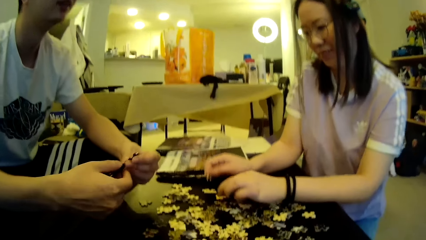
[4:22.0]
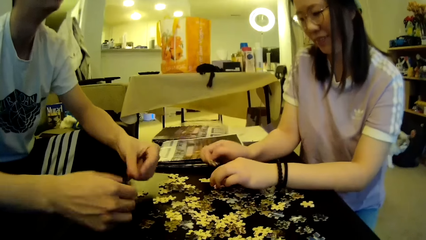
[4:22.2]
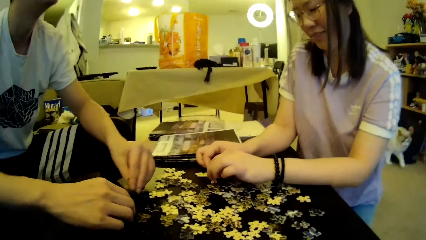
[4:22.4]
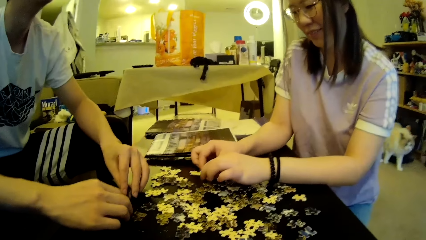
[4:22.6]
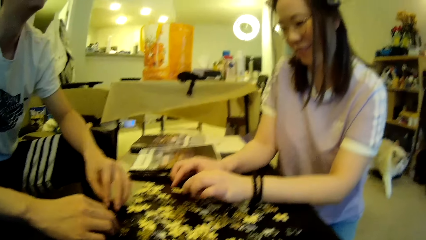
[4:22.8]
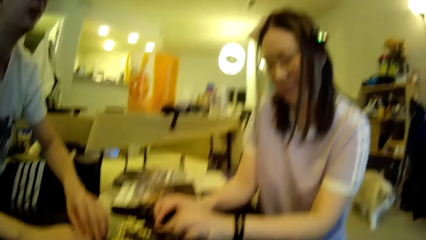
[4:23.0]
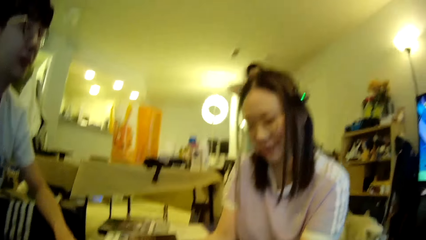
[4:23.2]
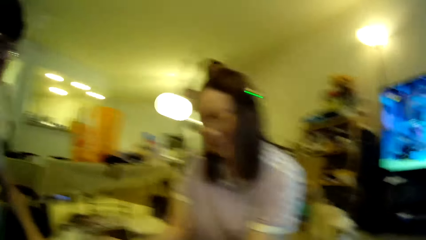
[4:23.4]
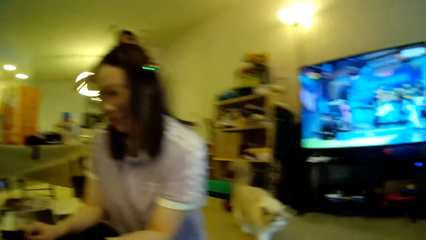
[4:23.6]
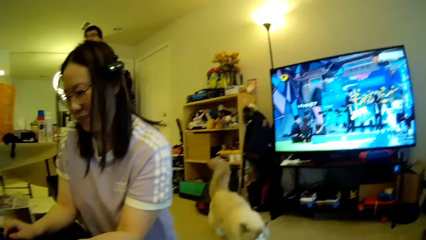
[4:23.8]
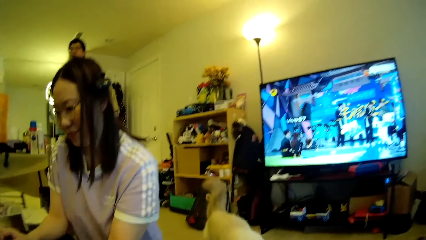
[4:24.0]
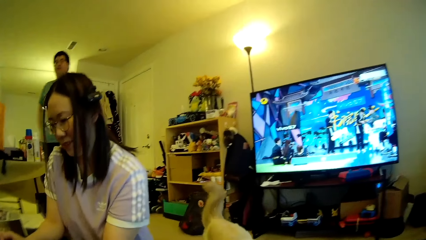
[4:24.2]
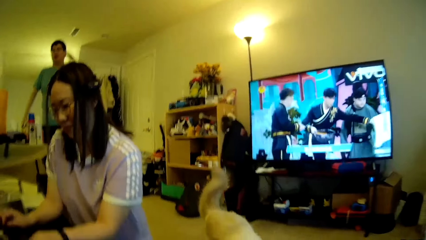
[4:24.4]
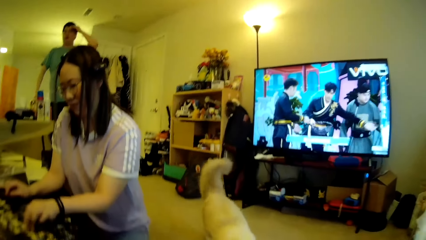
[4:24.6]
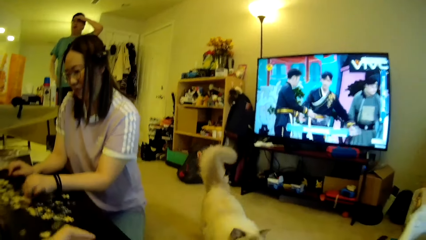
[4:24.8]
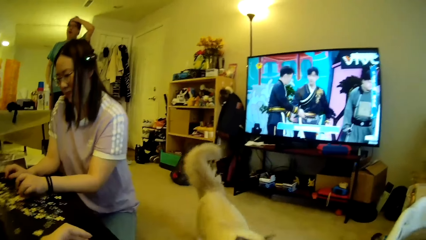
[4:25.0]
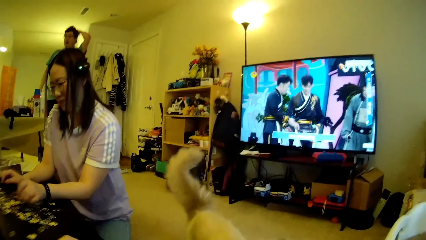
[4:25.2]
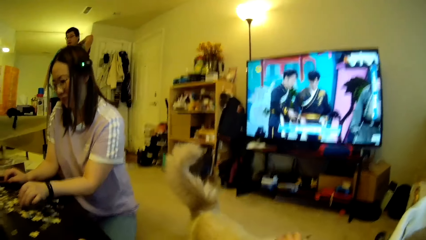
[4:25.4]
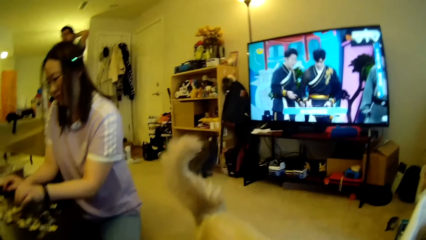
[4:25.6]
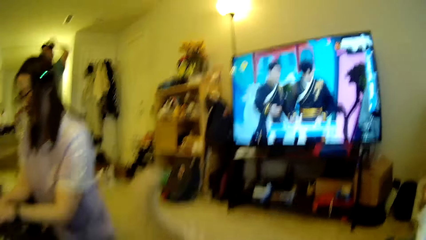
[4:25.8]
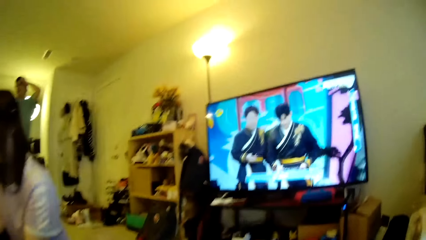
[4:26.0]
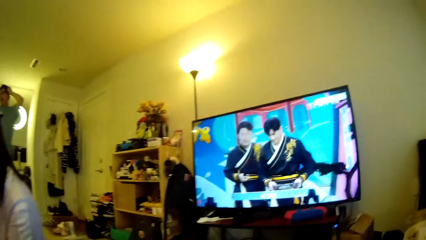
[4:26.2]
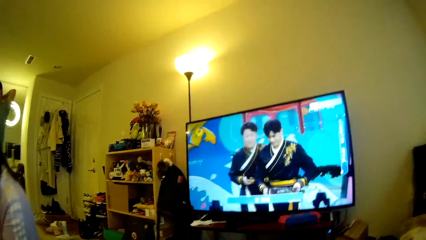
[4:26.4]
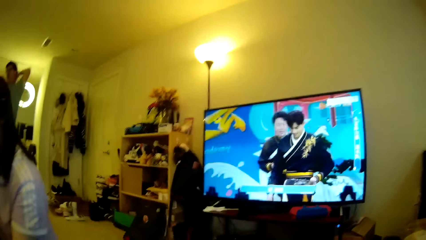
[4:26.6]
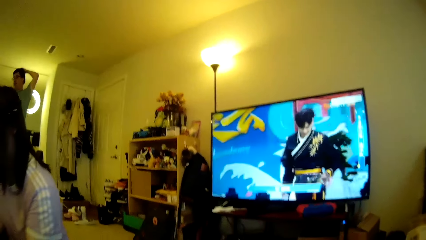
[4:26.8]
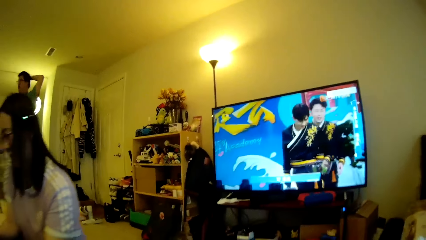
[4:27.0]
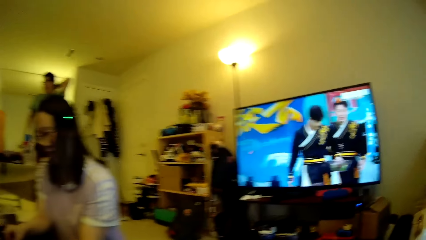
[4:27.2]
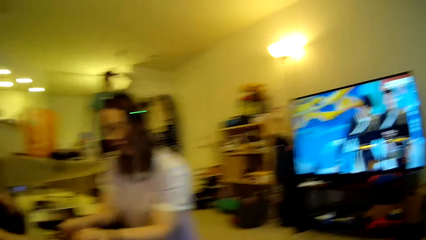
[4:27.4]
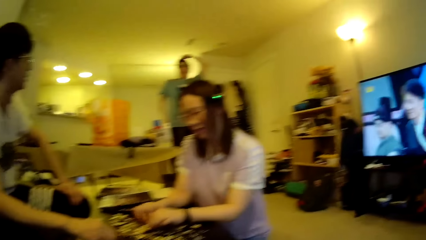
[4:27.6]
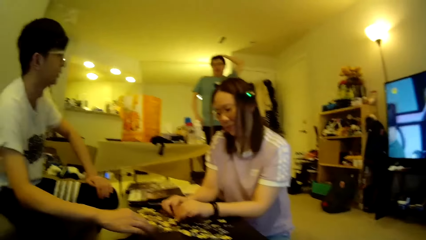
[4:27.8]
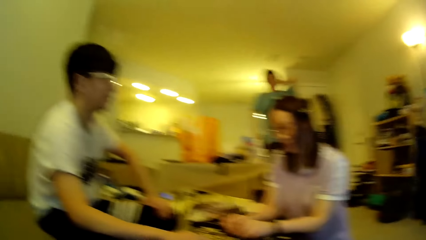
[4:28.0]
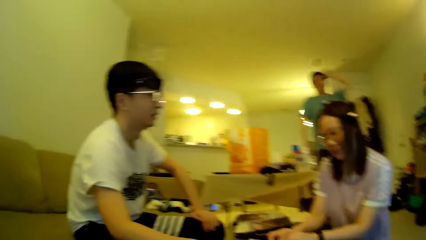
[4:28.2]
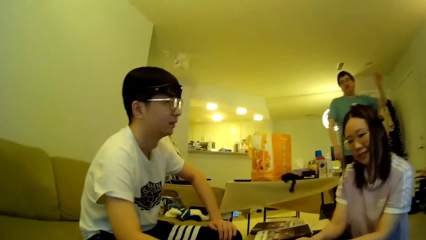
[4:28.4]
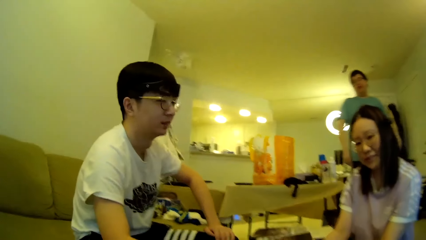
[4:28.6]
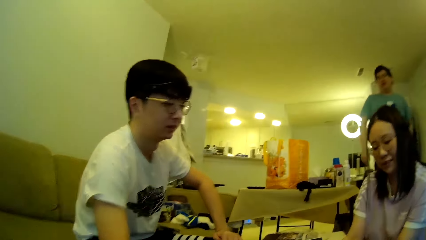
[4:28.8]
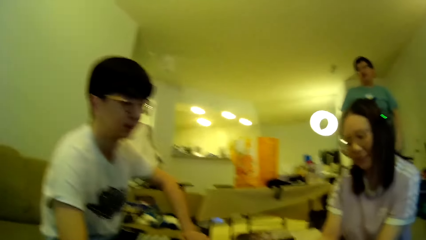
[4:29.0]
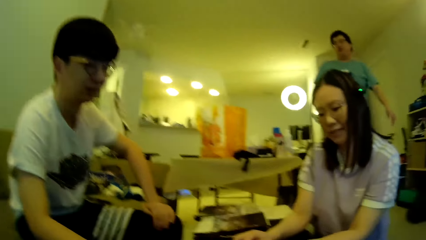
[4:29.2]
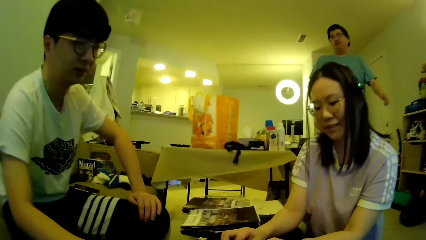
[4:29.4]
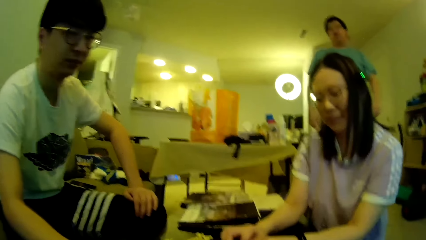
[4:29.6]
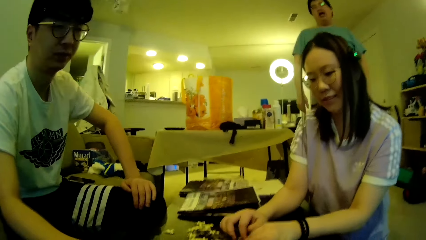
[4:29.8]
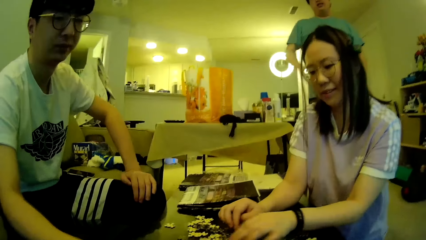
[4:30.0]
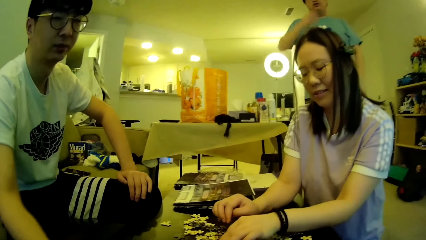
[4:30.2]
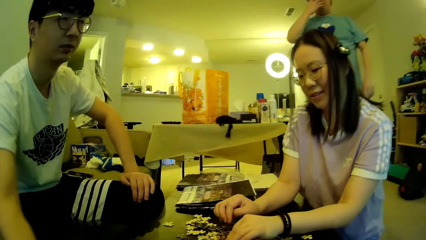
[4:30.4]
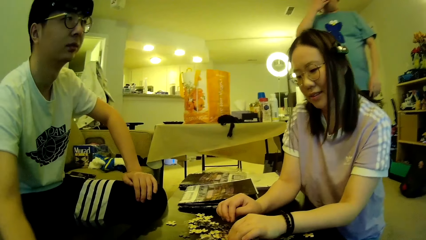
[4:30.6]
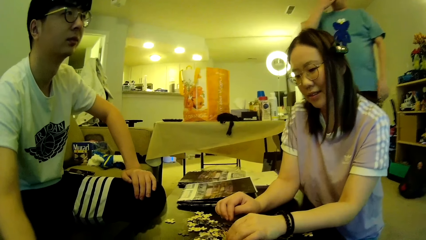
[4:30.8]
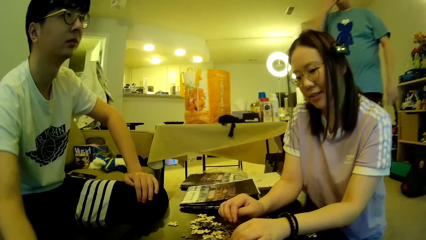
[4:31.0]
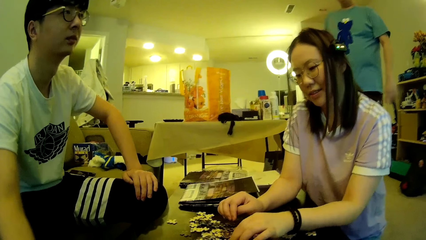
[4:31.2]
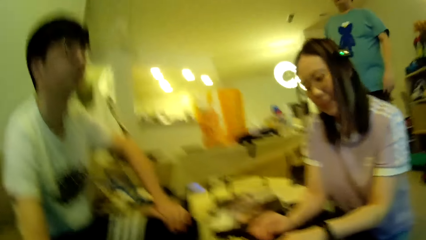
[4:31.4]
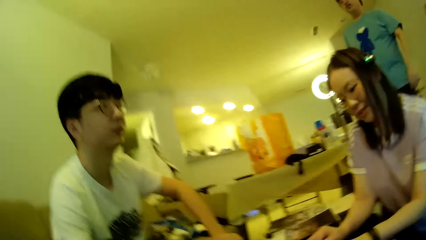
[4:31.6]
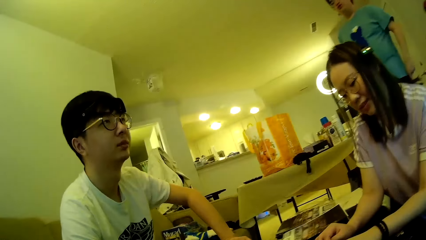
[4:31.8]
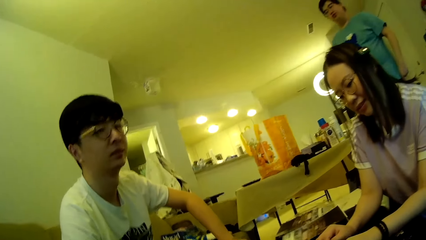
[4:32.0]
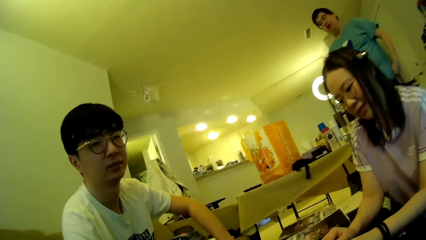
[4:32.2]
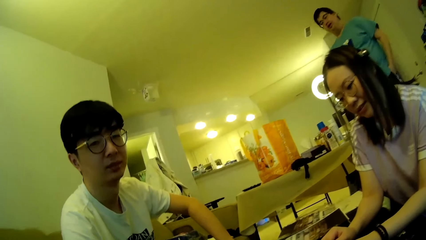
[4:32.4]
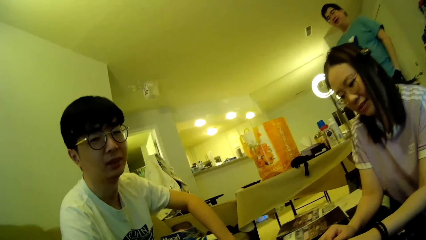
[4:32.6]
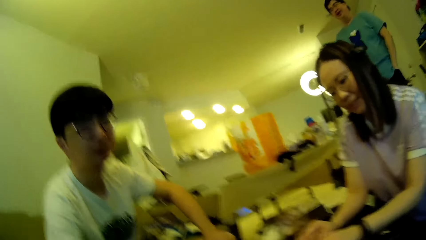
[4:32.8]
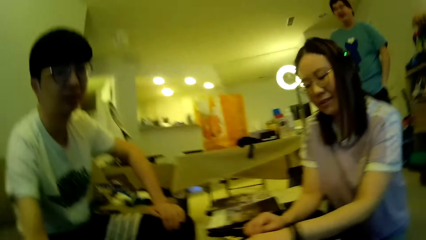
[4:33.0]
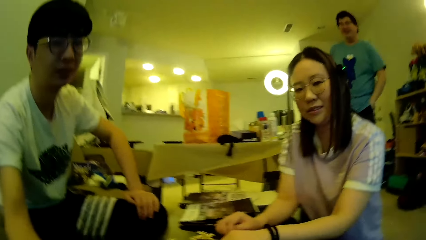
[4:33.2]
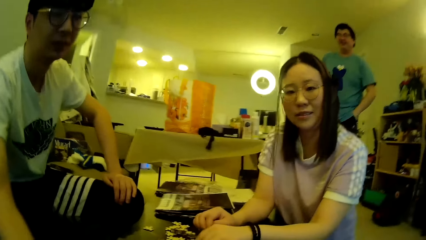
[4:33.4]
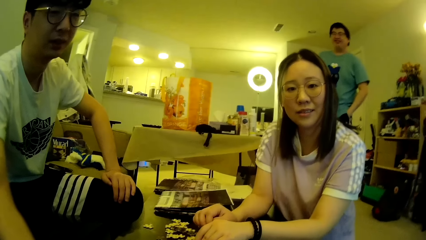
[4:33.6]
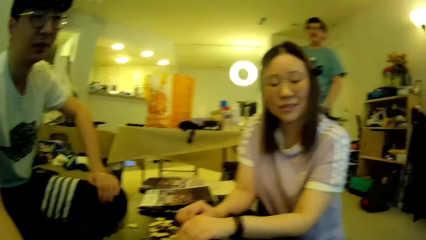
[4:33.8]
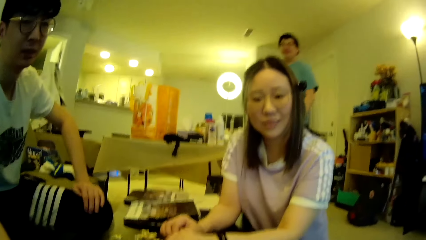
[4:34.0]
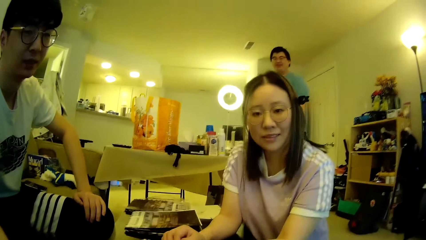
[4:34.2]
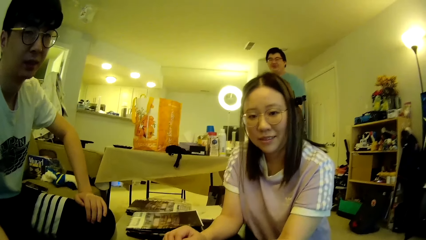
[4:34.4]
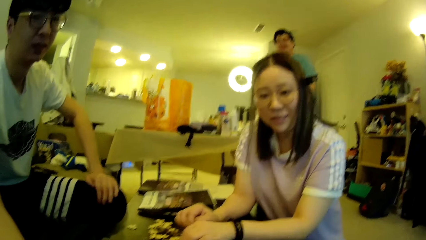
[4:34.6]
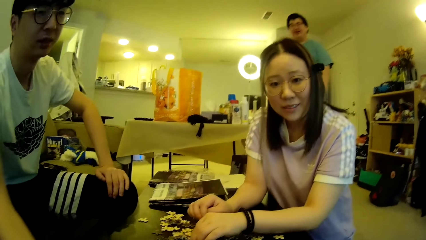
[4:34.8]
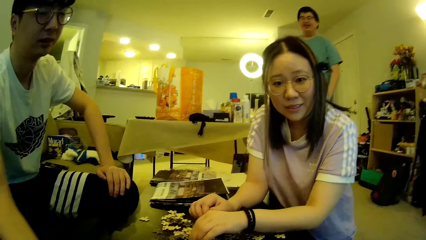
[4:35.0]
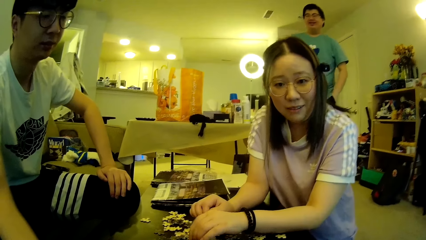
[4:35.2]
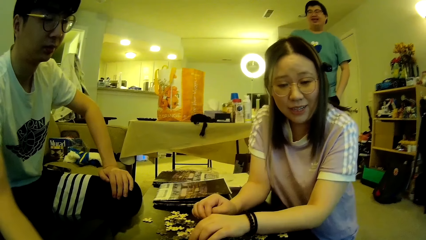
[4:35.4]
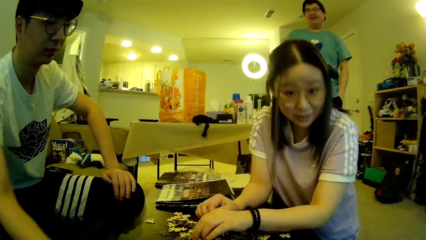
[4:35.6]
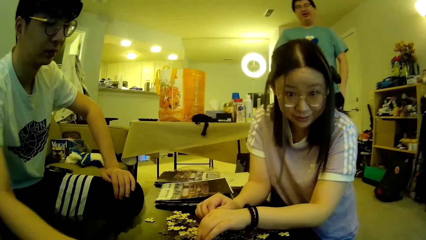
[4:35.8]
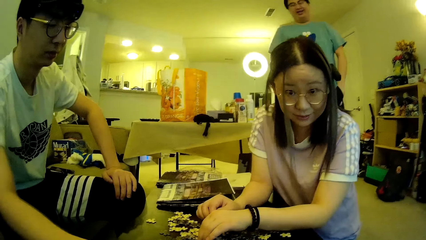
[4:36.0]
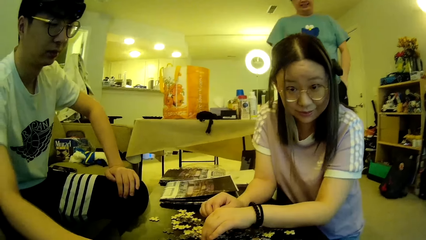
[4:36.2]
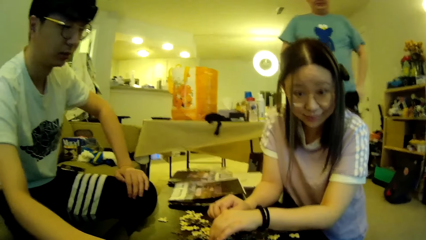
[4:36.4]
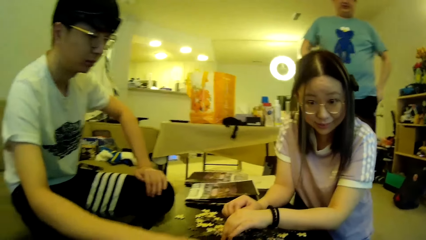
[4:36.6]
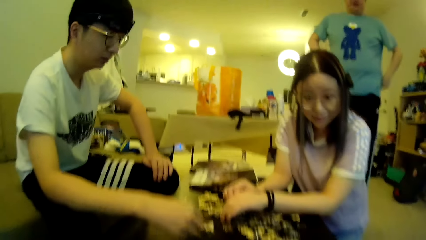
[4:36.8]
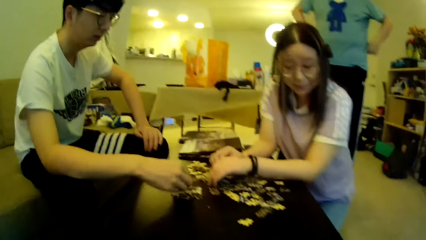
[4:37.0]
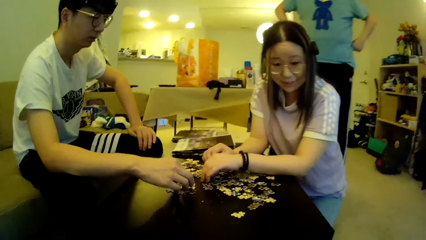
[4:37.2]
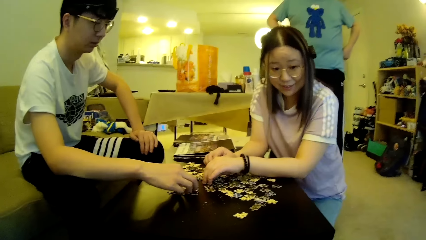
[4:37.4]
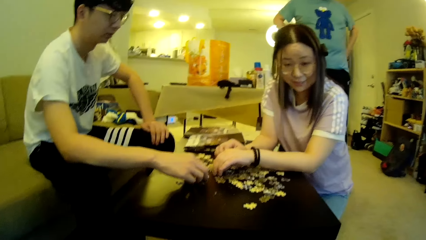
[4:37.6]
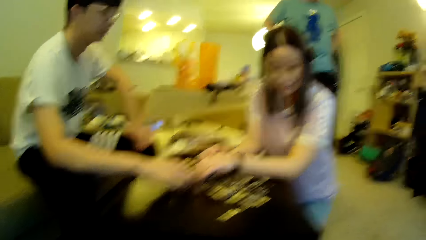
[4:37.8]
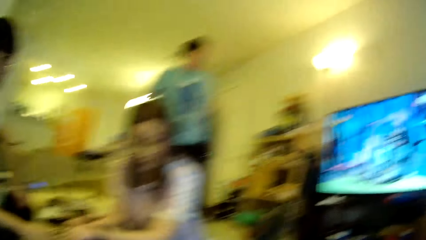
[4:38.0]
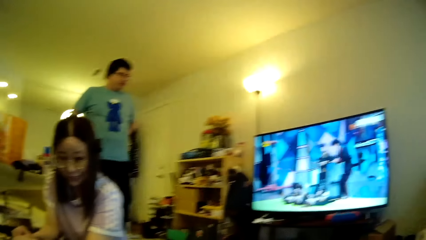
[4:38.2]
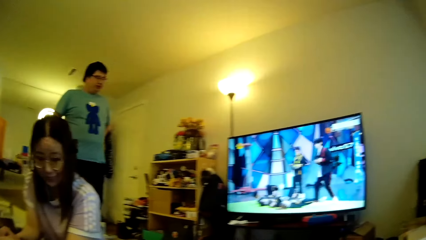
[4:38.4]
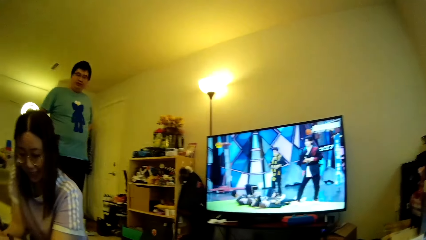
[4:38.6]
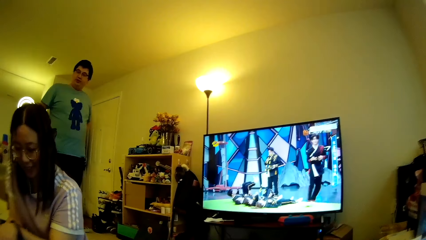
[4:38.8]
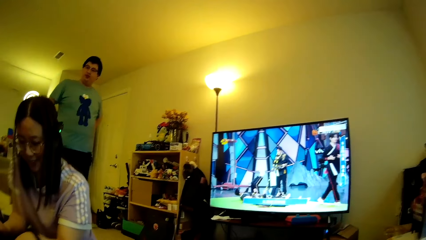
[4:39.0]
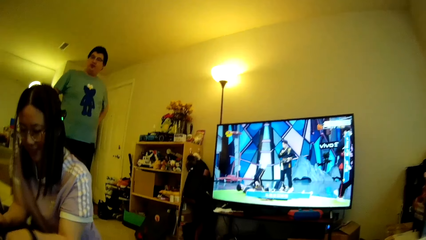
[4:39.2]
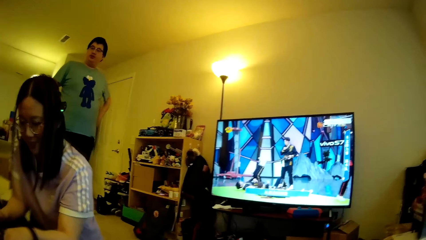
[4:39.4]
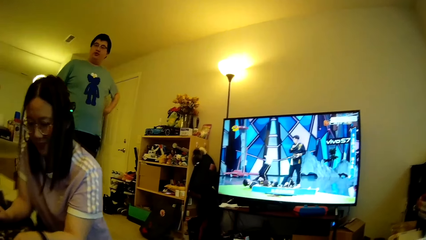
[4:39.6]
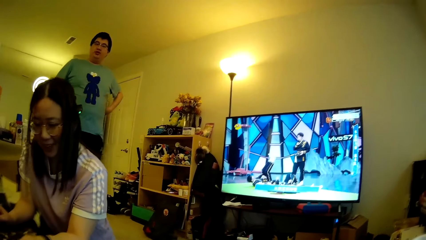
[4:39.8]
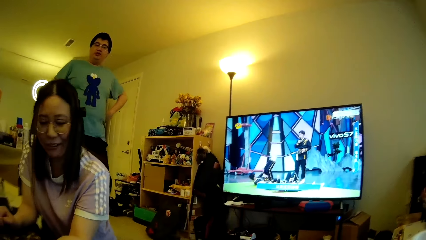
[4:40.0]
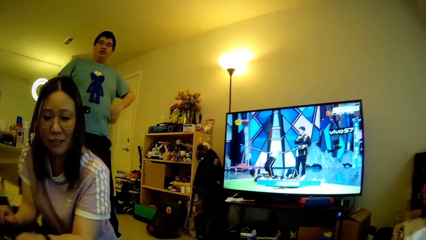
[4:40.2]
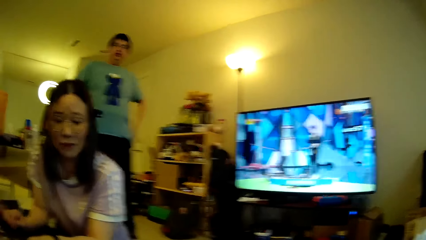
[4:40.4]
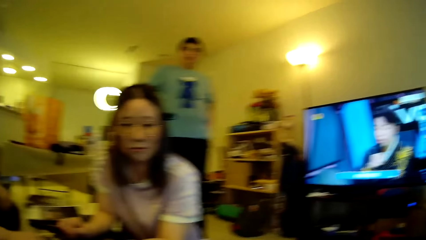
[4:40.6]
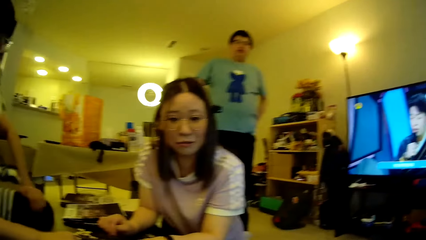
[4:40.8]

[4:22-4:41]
The camera wearer looks around. They look at the television. A man touches the hair and adjusts the hair using the left hand. The camera wearer looks at the television. They look around in the house. The man touches the hair. Another man looks around. The camera wearer looks around. The first man steps forward, walks around in the house and touches the face using the right hand. The camera wearer looks around. The first man pockets the left hand and steps forward. A woman stares towards the camera wearer. The camera wearer looks at the television. The first man adjusts the t-shirt. The camera wearer looks around the house.
